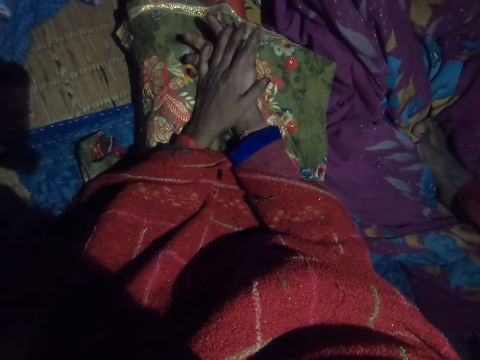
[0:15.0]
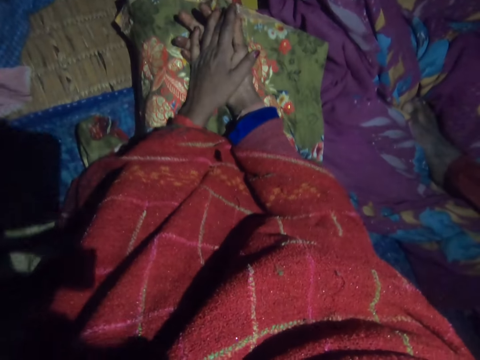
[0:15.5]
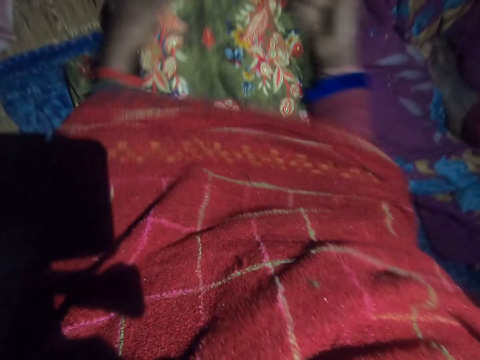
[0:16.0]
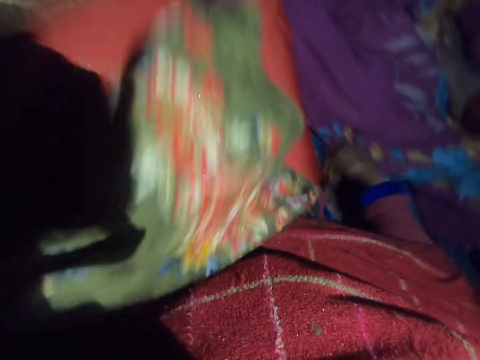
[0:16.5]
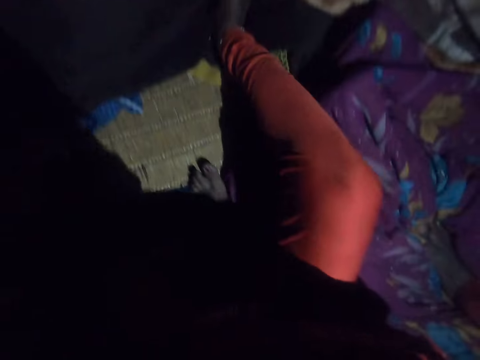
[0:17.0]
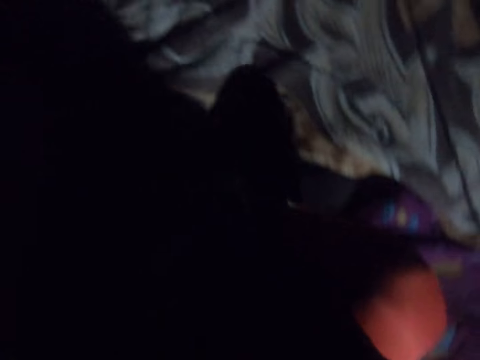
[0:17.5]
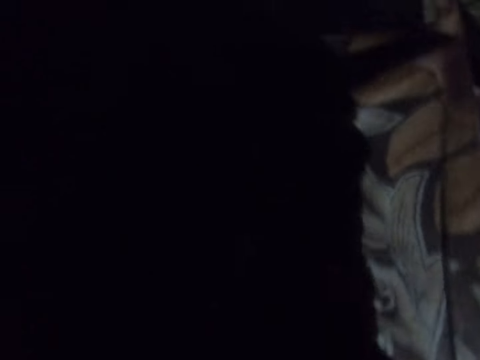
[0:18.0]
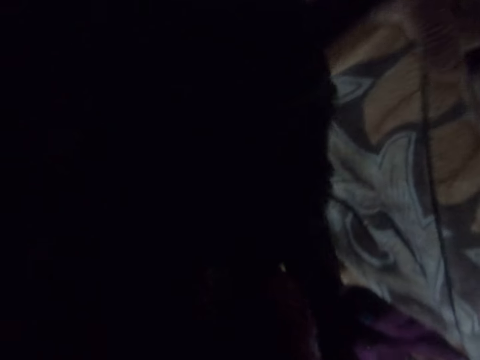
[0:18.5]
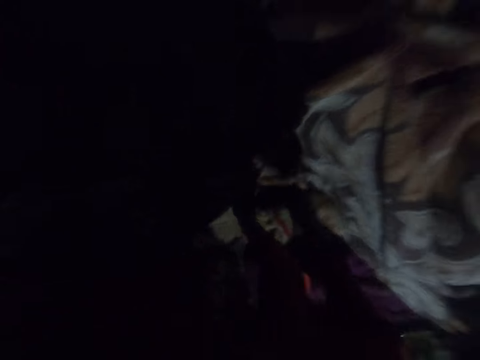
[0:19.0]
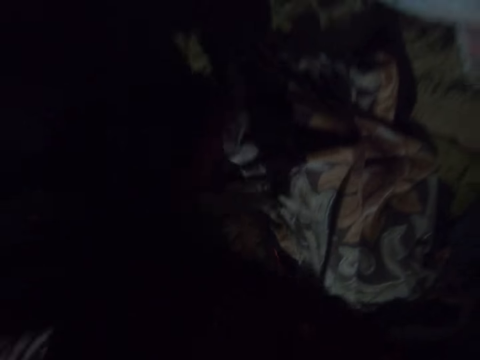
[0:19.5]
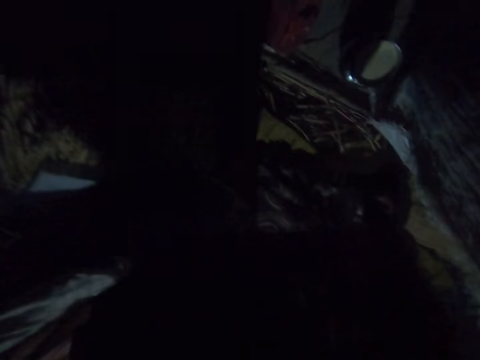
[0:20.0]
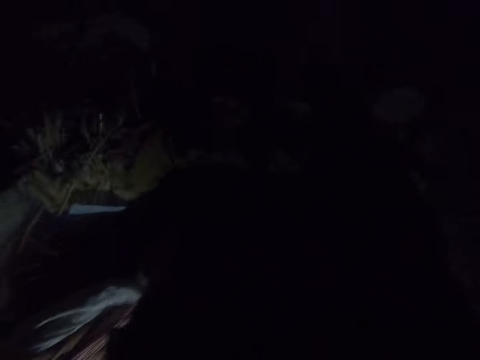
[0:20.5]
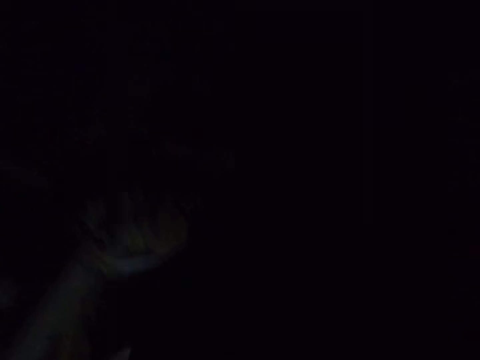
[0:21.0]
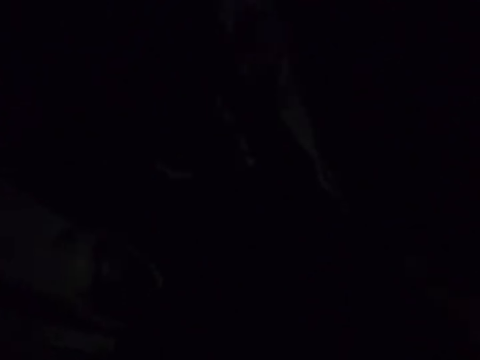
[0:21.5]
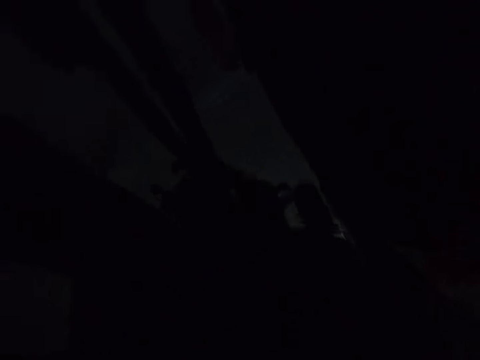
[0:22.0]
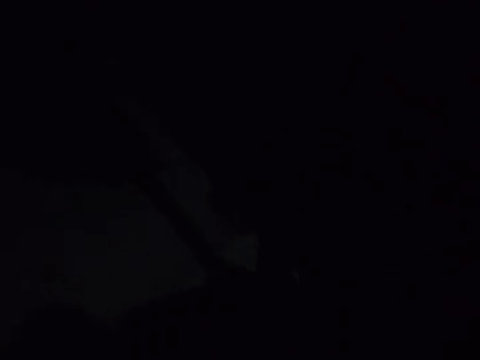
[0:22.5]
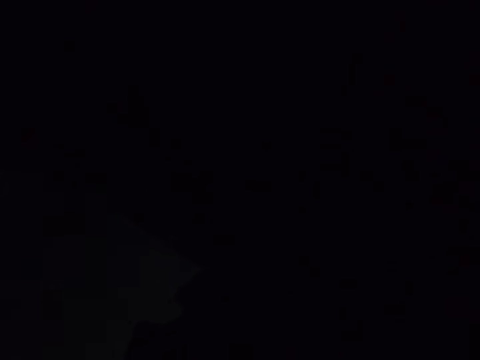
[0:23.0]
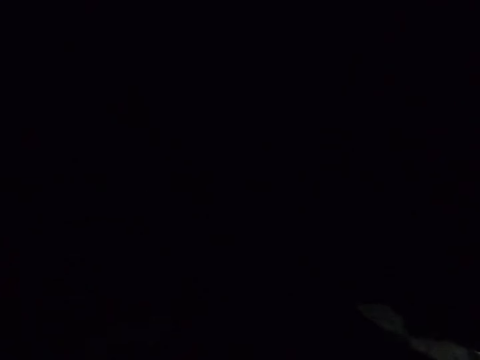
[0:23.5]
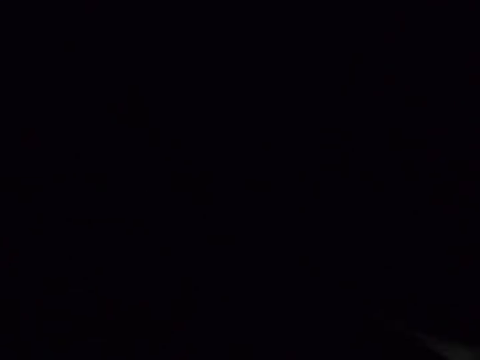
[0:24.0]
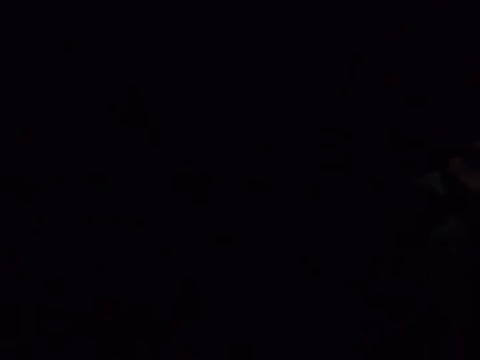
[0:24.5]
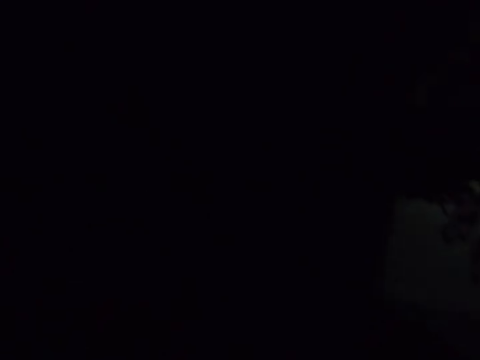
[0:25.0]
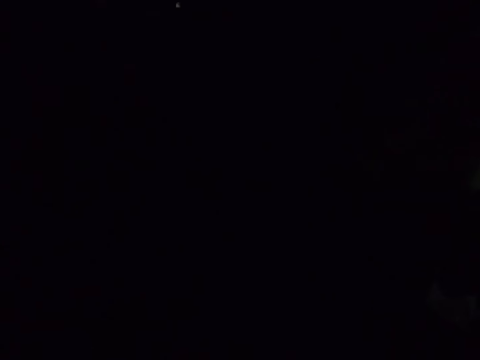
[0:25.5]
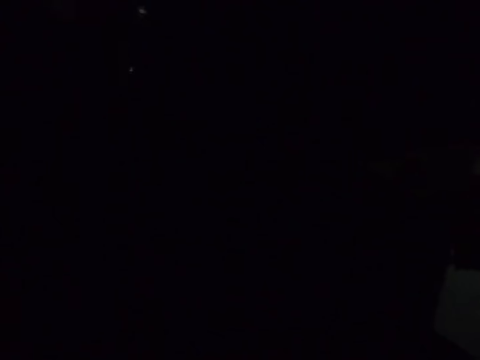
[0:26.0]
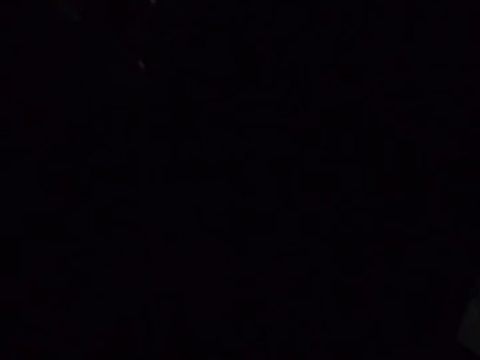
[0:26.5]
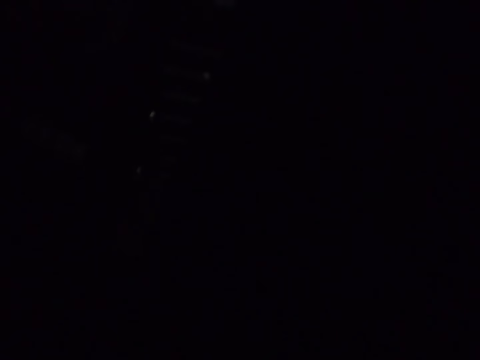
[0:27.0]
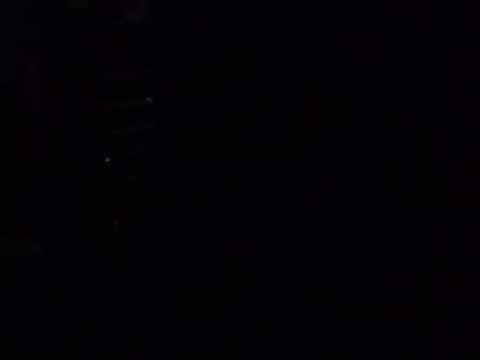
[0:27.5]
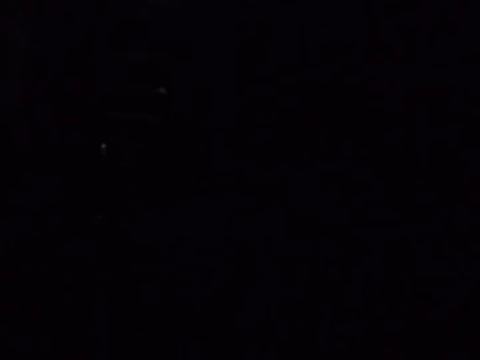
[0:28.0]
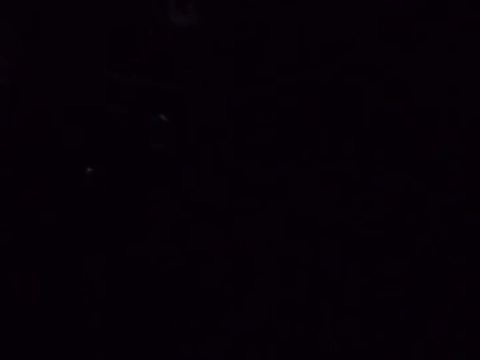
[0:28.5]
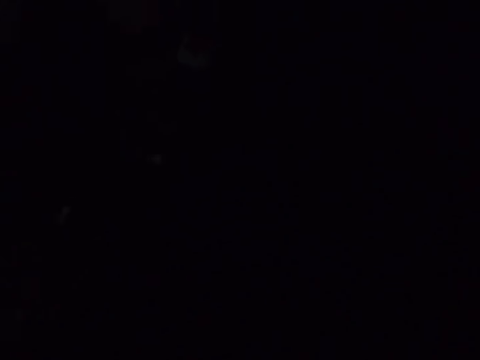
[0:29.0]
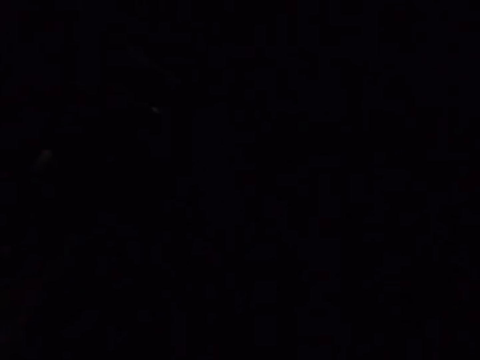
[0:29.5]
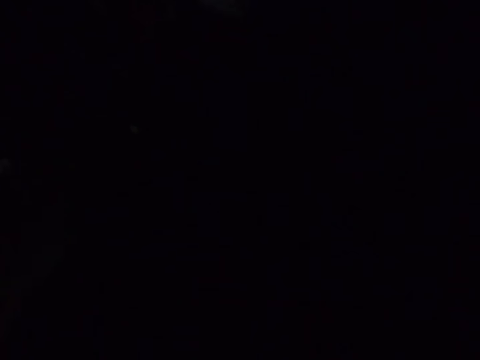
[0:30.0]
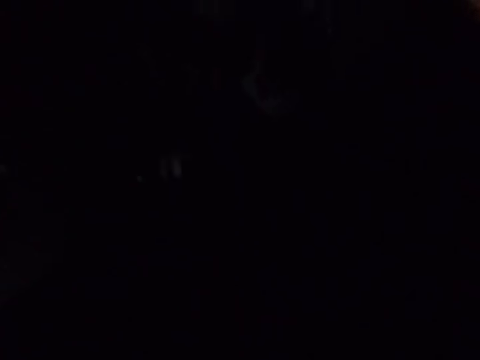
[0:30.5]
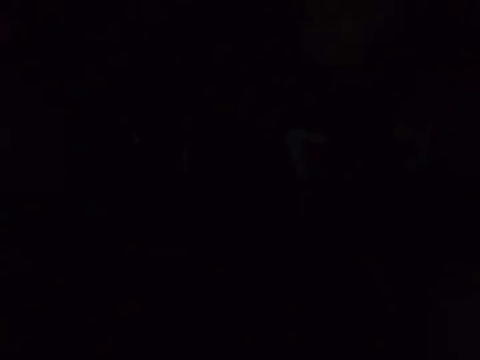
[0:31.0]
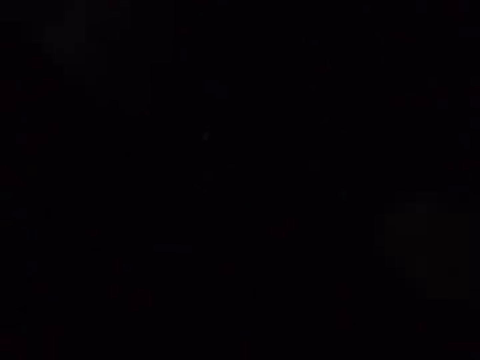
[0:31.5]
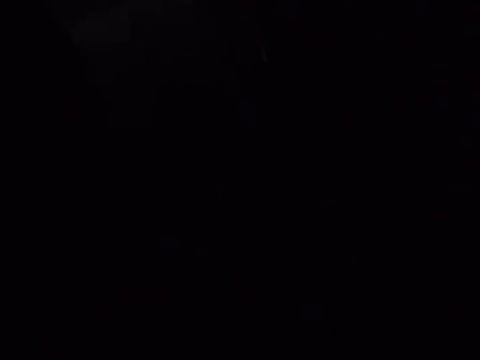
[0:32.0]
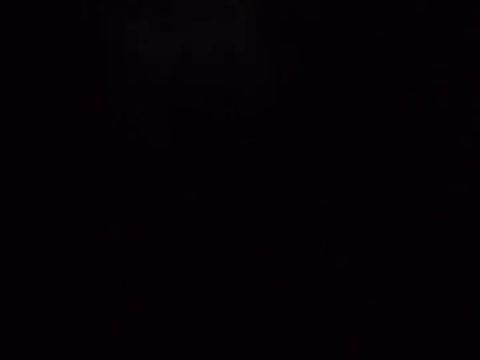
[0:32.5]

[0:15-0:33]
The camera wearer stands up. They walk away from the bedroom. A man talks to the camera wearer. The camera wearer runs.

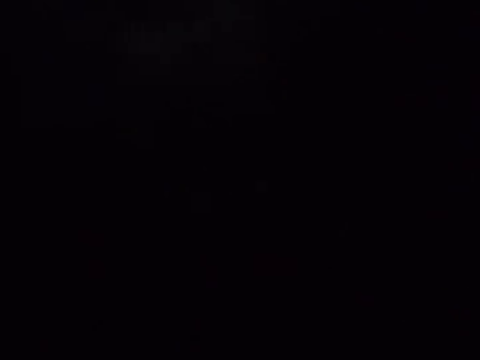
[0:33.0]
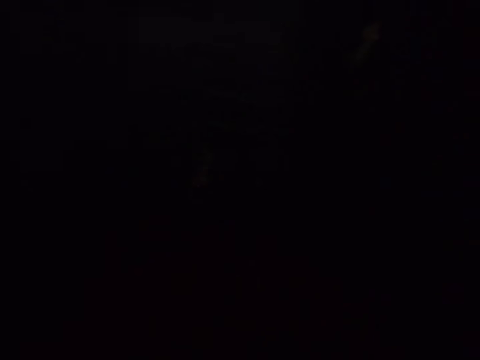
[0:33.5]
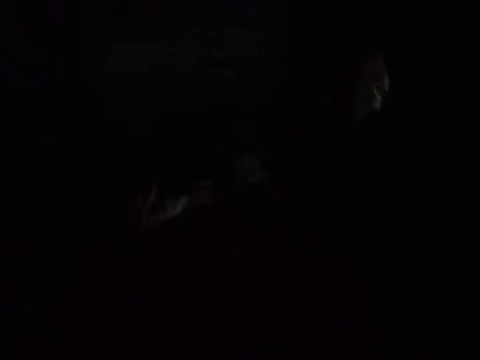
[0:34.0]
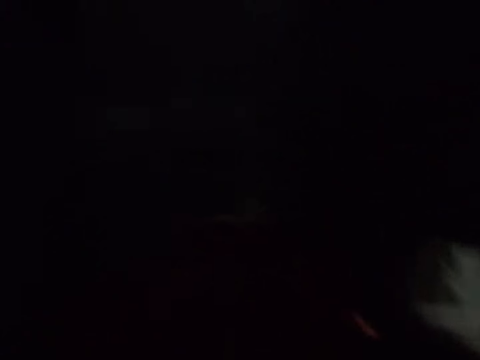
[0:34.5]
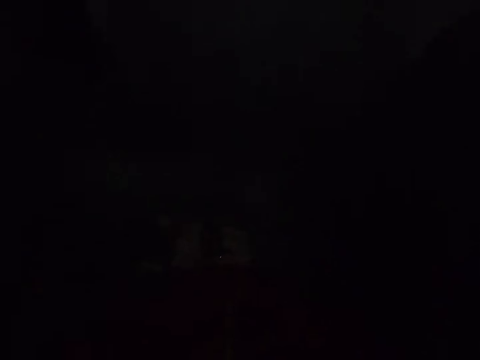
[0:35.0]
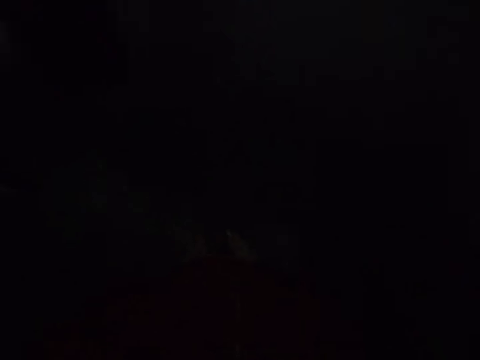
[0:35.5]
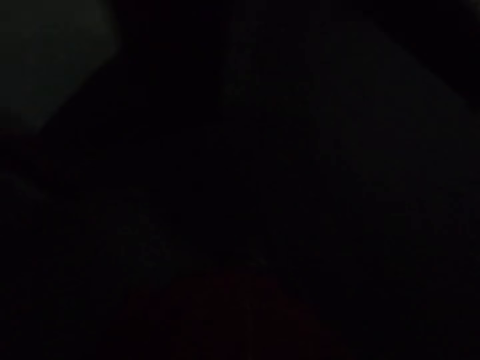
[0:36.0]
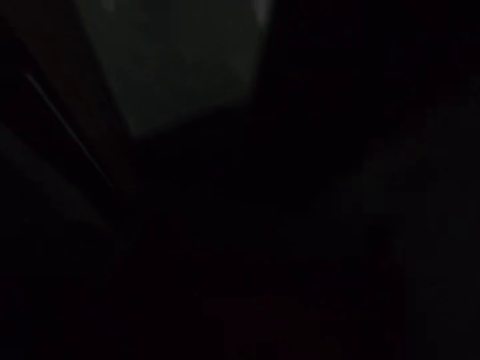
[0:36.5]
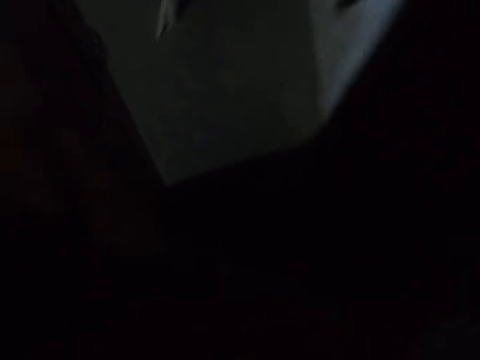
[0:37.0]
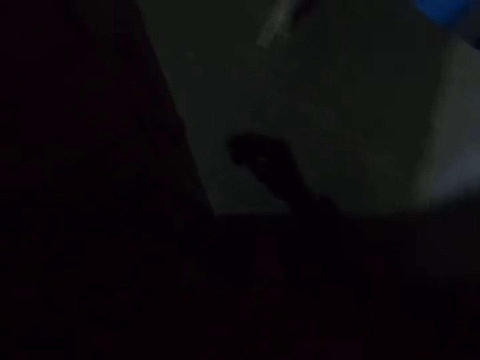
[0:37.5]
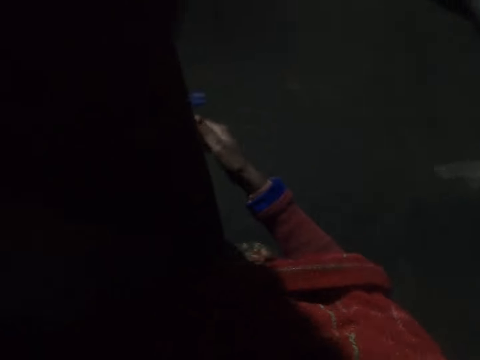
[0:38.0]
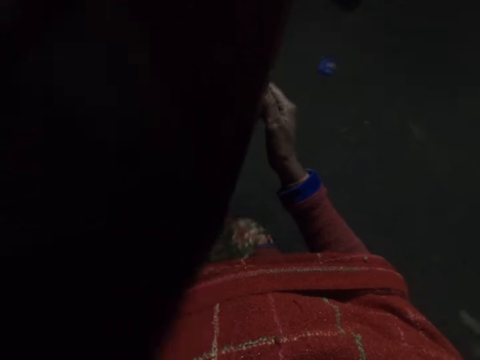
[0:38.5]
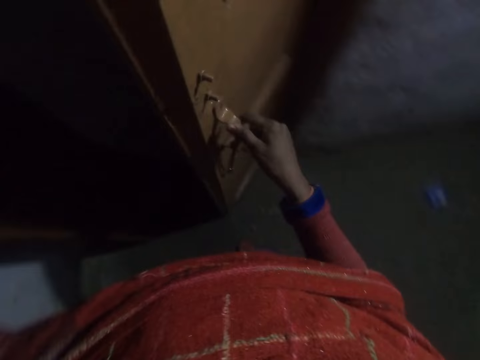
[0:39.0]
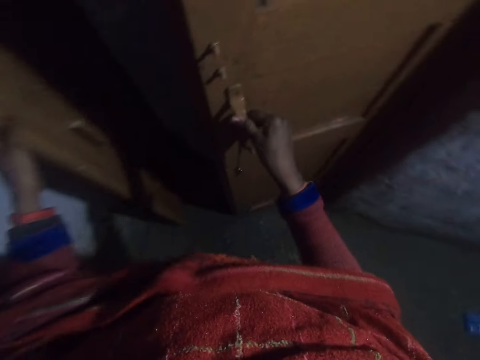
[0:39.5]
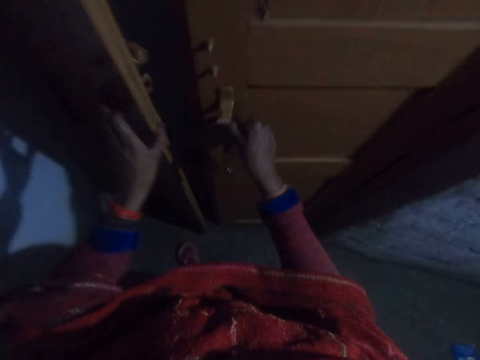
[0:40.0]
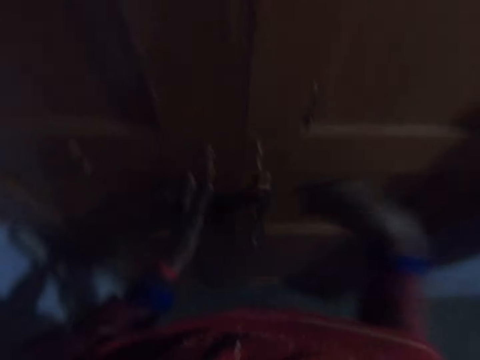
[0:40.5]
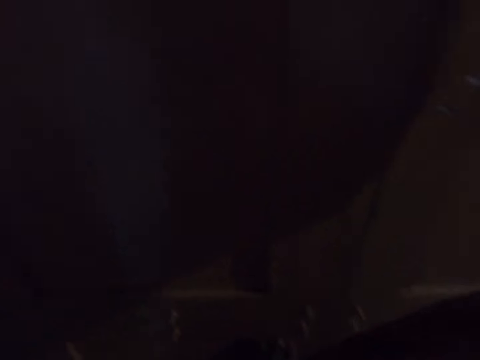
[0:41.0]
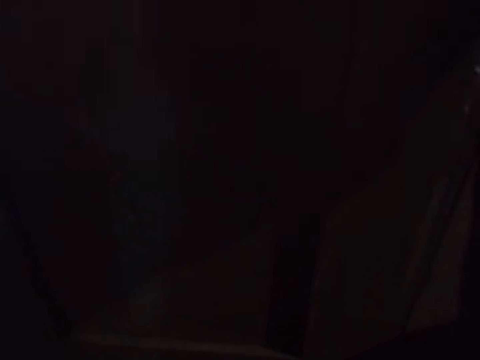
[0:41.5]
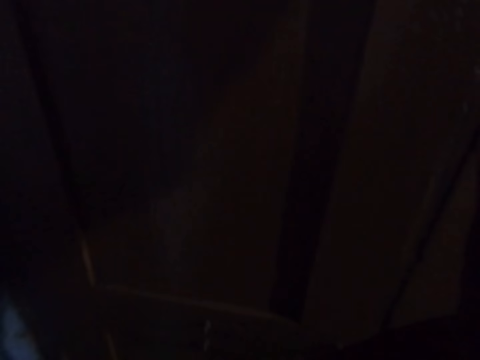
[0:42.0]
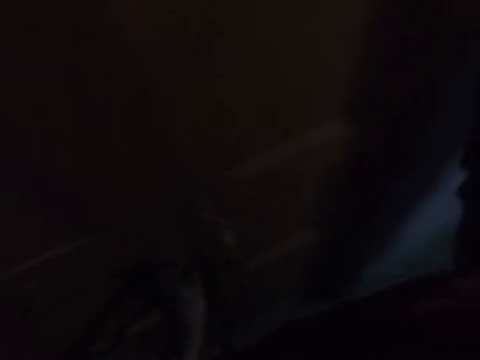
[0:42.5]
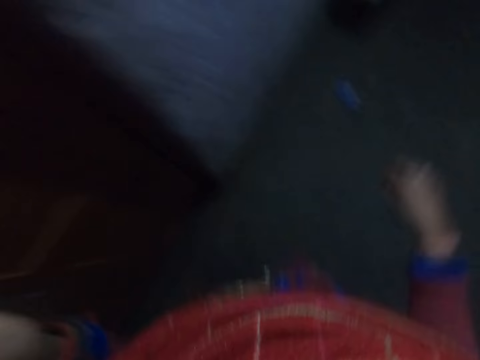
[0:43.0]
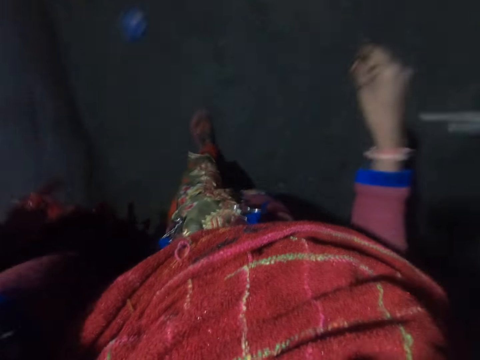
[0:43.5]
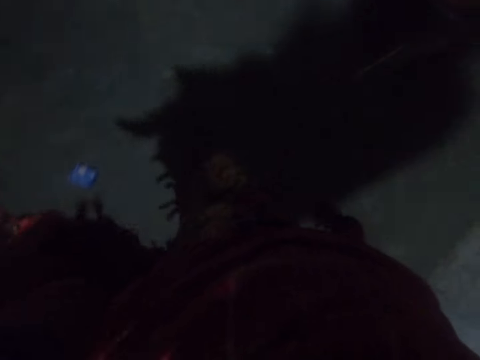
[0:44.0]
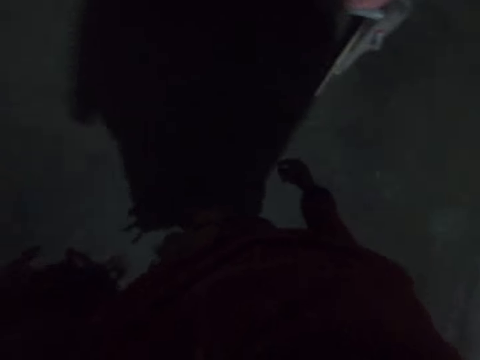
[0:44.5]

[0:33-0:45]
The camera wearer walks out of a room. She closes the doors with her hands. She walks away from the doors.
